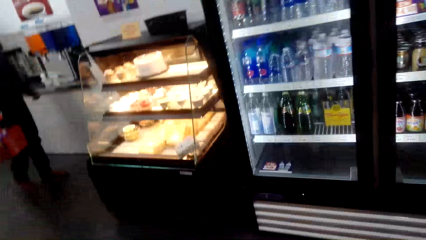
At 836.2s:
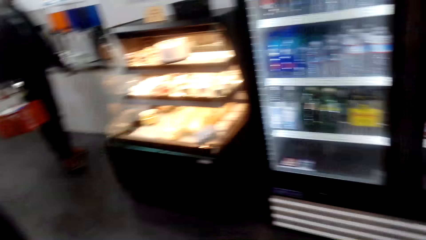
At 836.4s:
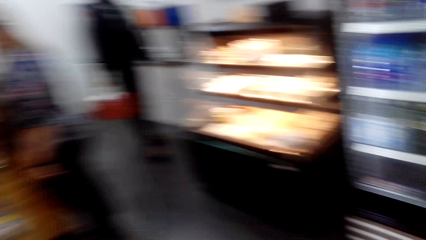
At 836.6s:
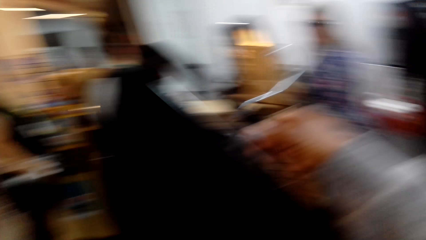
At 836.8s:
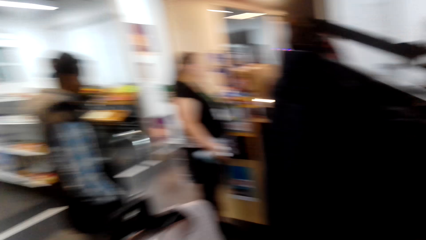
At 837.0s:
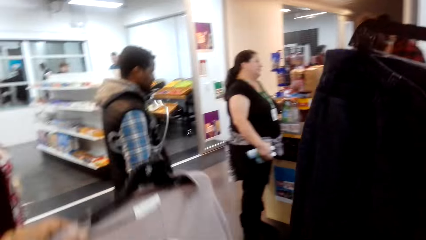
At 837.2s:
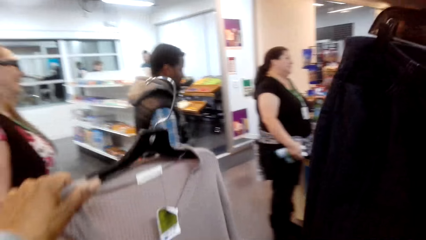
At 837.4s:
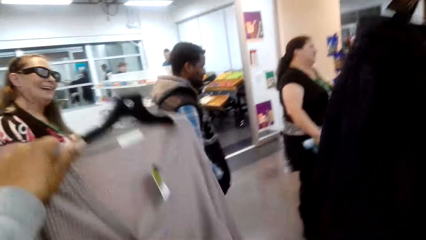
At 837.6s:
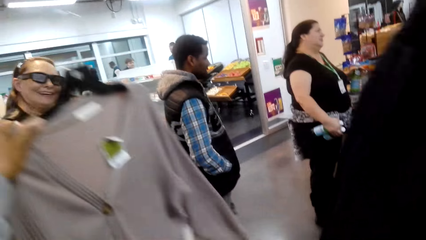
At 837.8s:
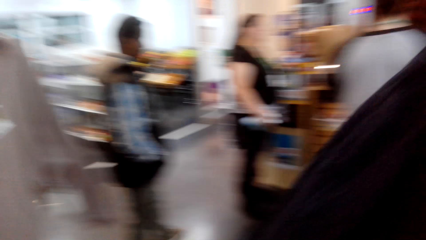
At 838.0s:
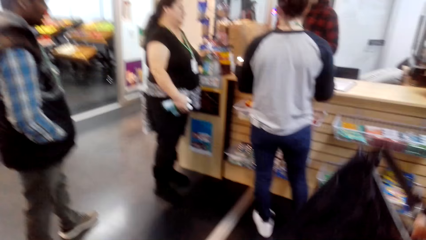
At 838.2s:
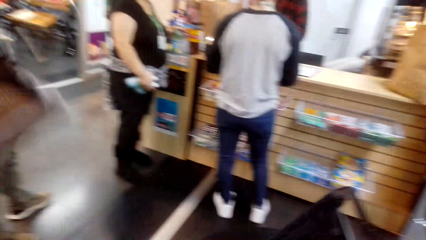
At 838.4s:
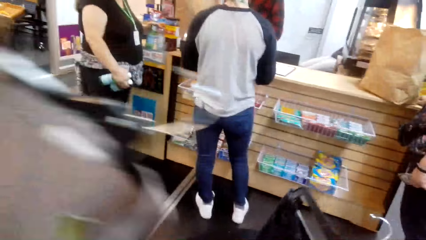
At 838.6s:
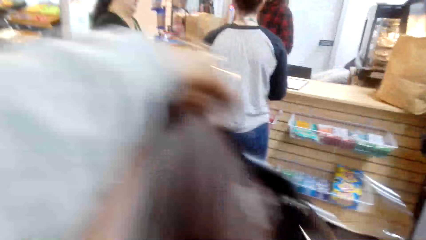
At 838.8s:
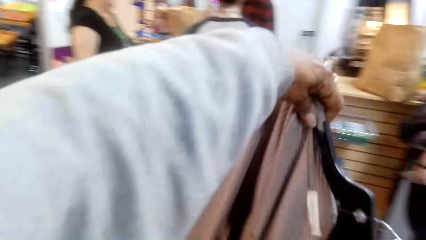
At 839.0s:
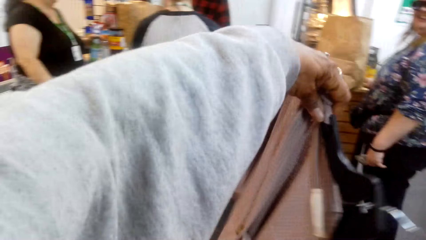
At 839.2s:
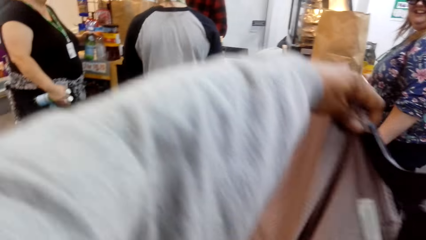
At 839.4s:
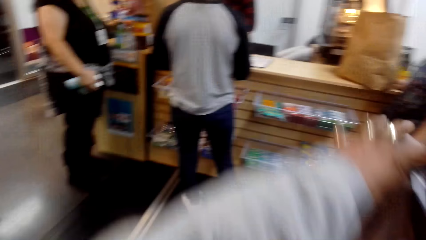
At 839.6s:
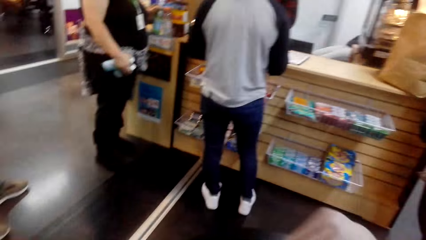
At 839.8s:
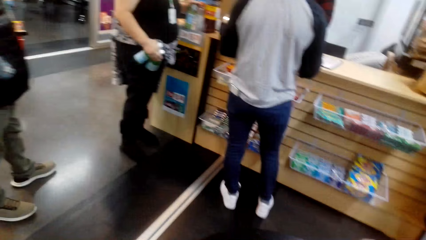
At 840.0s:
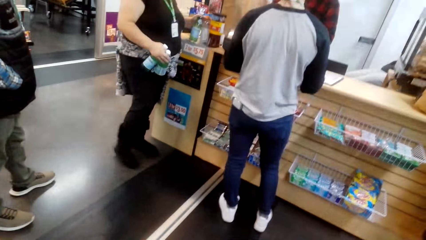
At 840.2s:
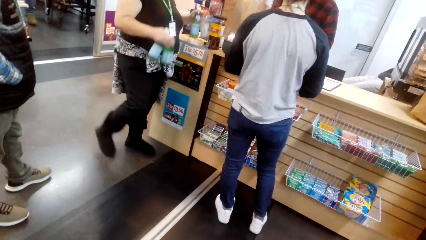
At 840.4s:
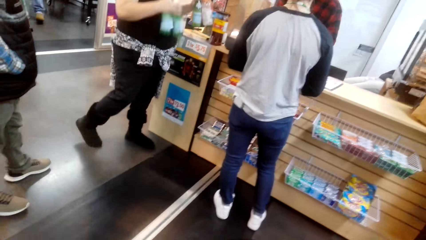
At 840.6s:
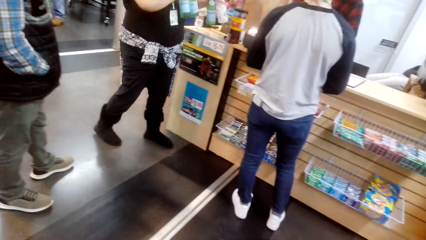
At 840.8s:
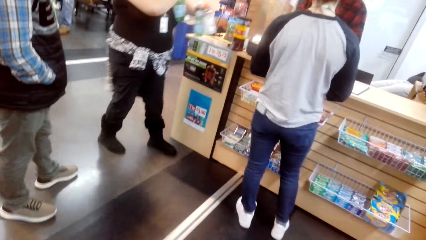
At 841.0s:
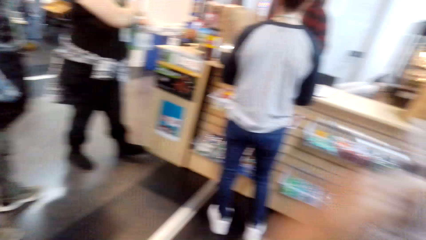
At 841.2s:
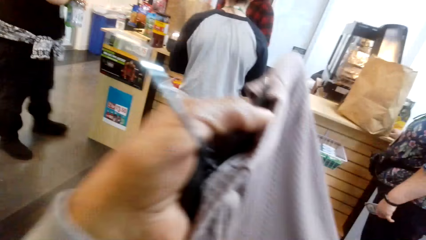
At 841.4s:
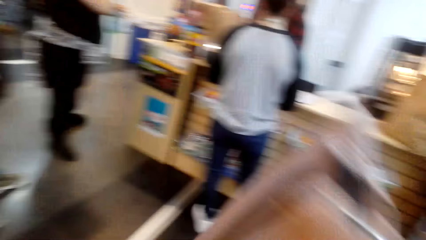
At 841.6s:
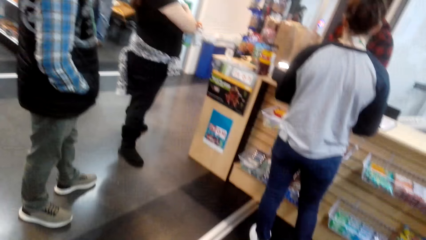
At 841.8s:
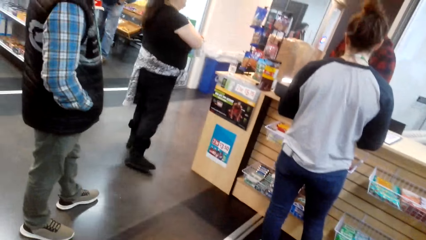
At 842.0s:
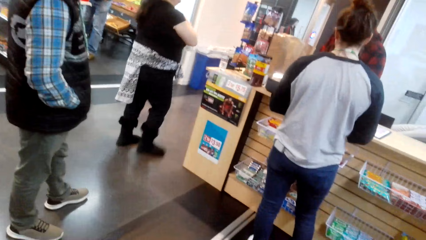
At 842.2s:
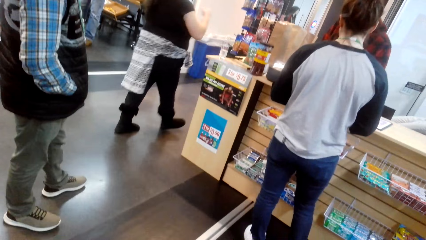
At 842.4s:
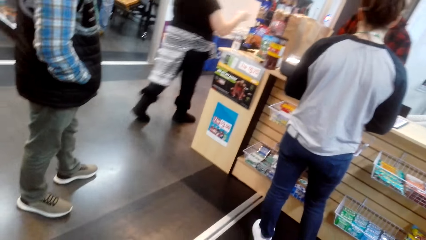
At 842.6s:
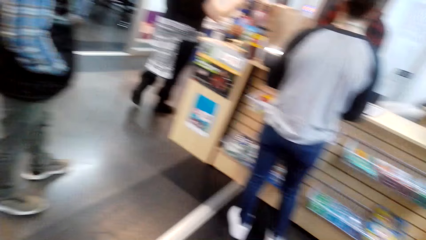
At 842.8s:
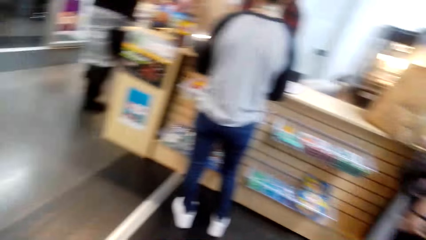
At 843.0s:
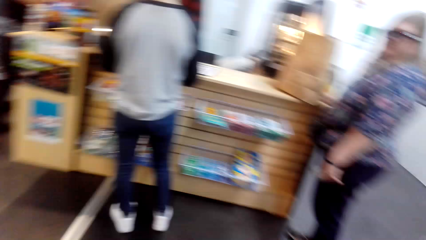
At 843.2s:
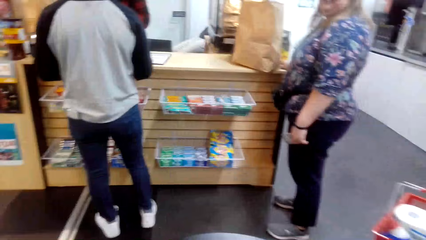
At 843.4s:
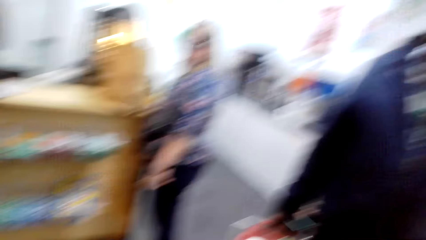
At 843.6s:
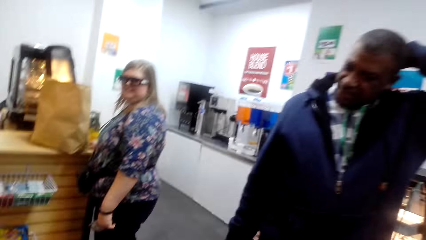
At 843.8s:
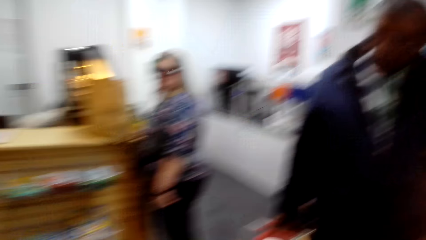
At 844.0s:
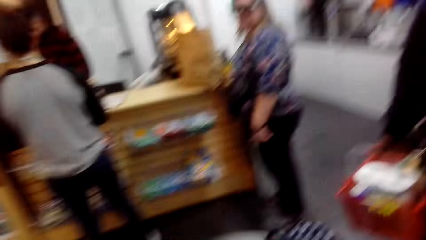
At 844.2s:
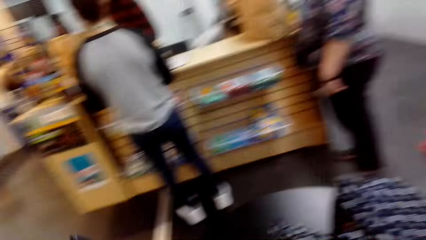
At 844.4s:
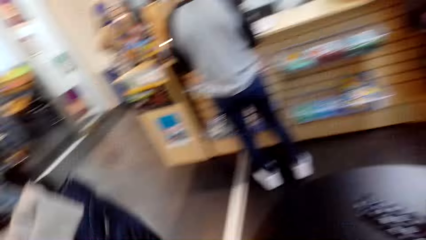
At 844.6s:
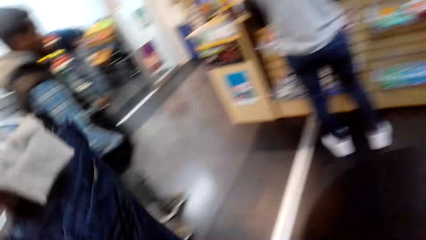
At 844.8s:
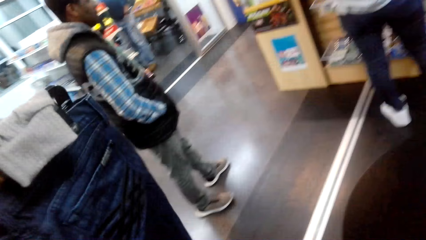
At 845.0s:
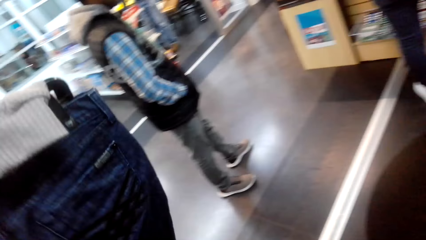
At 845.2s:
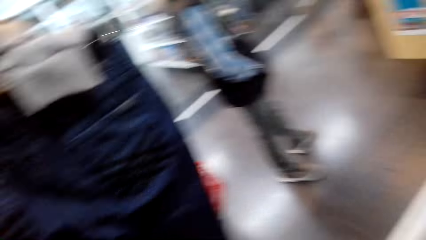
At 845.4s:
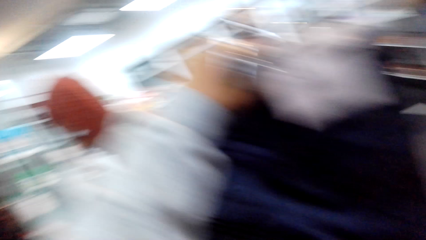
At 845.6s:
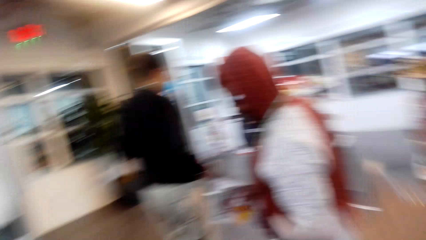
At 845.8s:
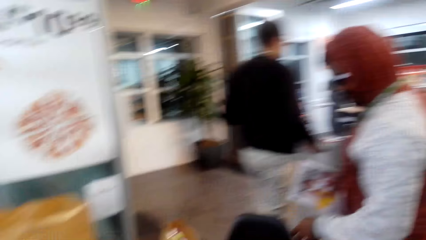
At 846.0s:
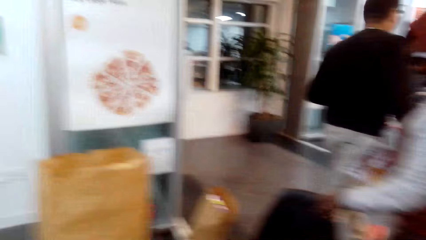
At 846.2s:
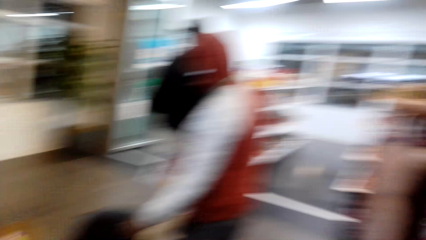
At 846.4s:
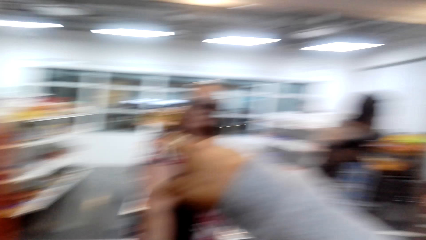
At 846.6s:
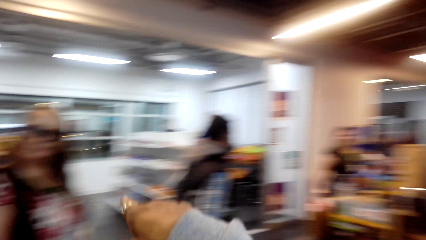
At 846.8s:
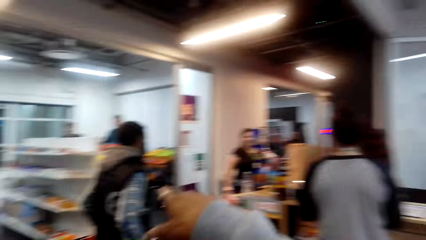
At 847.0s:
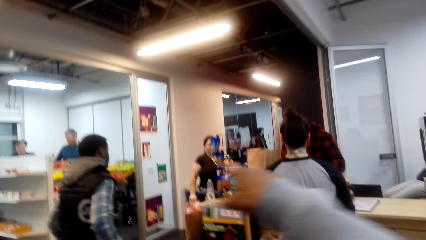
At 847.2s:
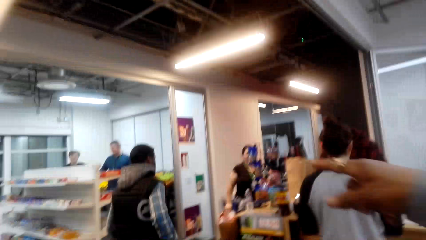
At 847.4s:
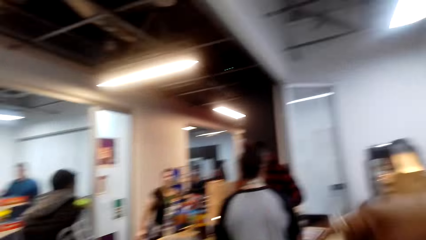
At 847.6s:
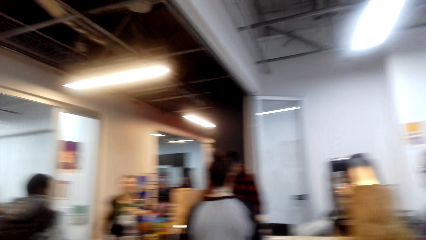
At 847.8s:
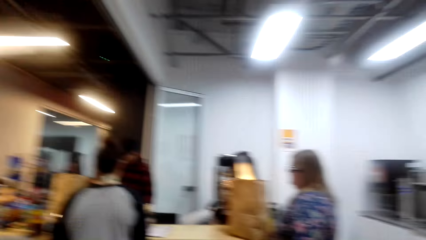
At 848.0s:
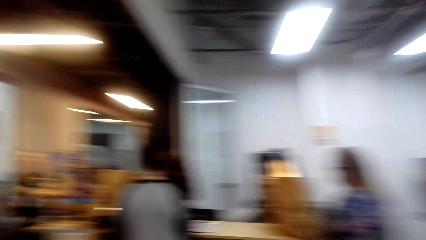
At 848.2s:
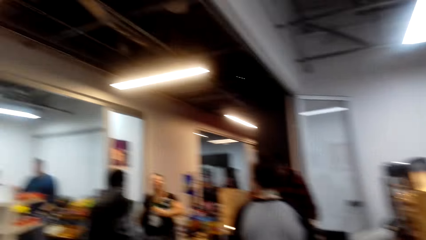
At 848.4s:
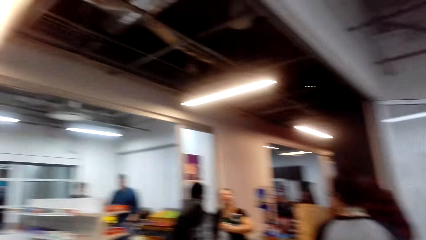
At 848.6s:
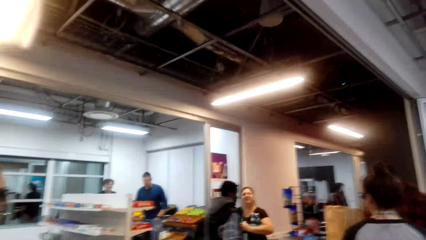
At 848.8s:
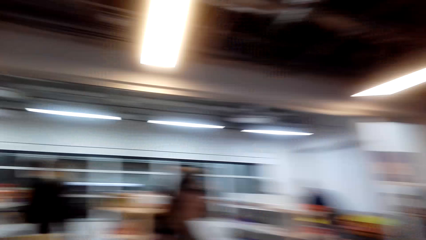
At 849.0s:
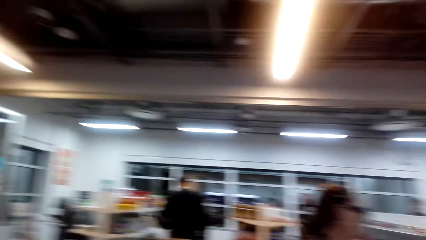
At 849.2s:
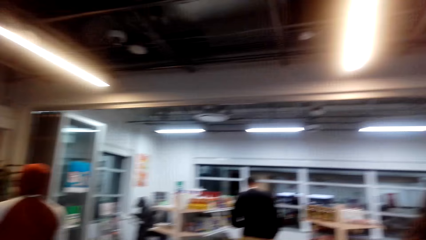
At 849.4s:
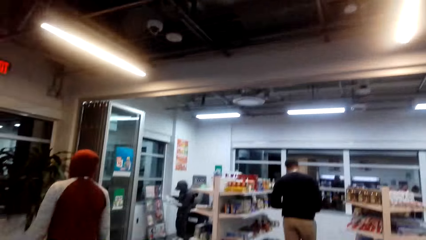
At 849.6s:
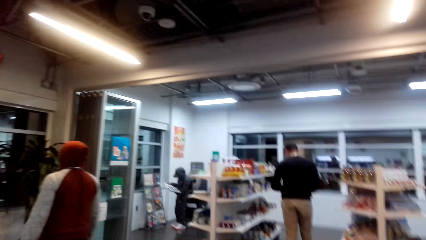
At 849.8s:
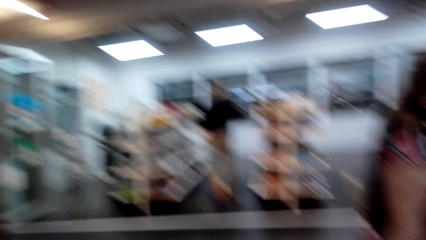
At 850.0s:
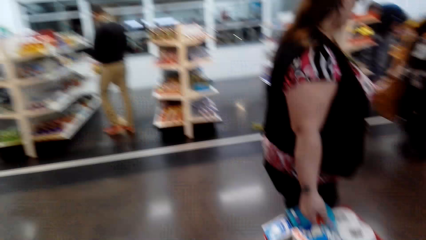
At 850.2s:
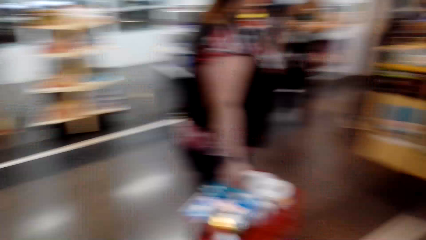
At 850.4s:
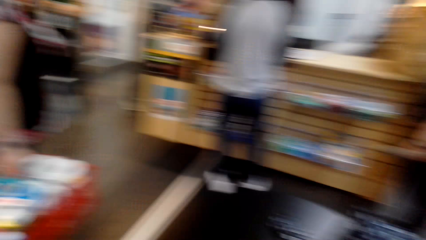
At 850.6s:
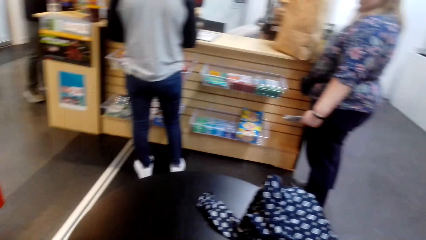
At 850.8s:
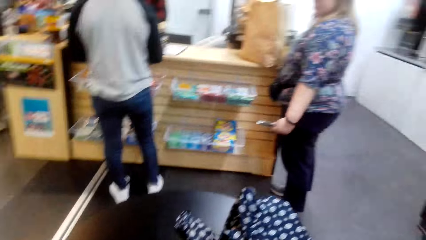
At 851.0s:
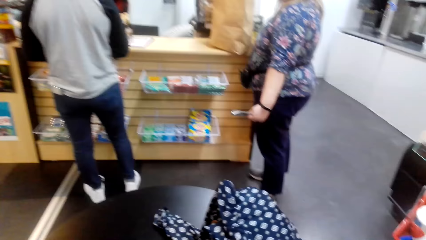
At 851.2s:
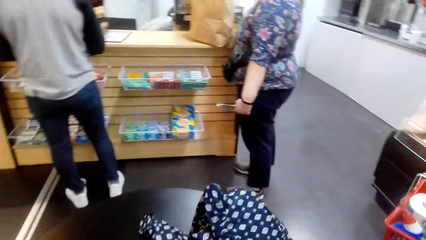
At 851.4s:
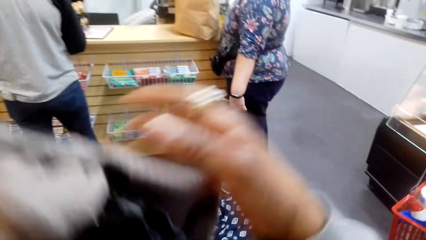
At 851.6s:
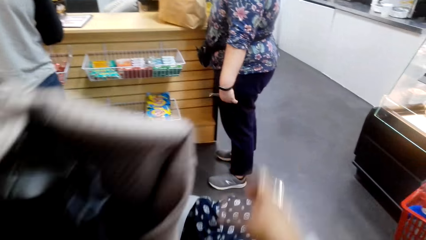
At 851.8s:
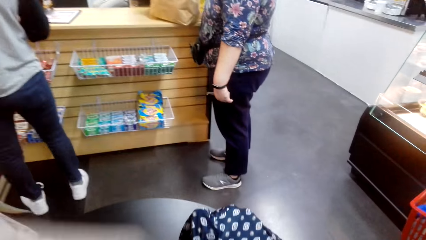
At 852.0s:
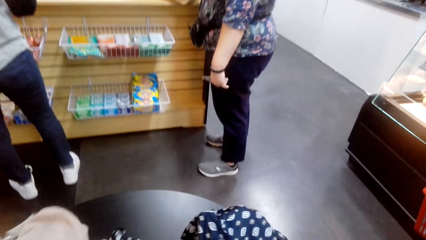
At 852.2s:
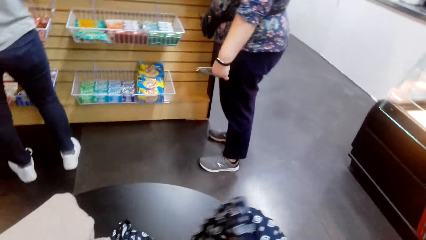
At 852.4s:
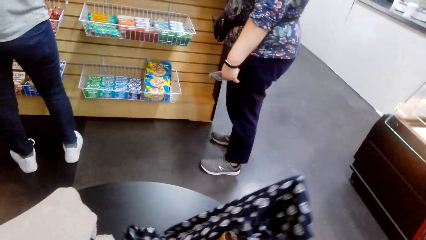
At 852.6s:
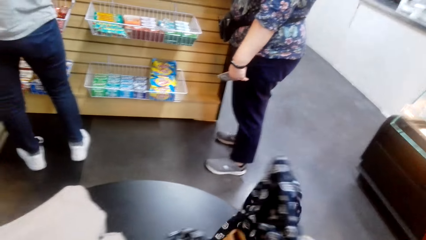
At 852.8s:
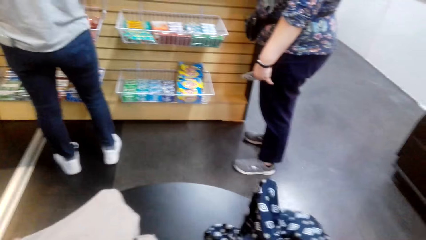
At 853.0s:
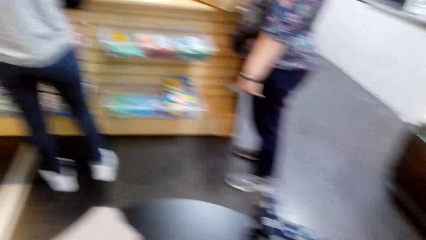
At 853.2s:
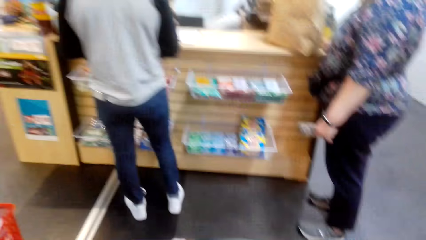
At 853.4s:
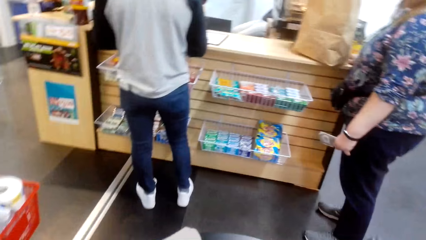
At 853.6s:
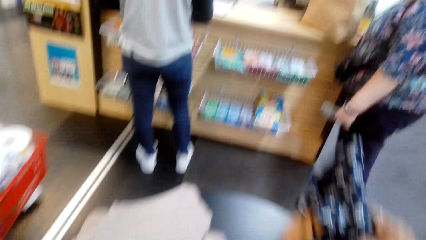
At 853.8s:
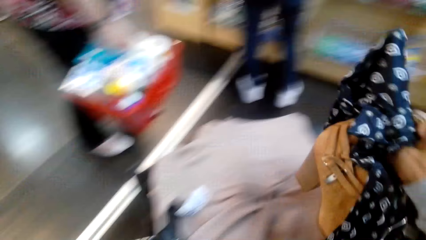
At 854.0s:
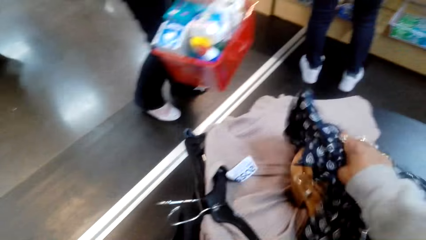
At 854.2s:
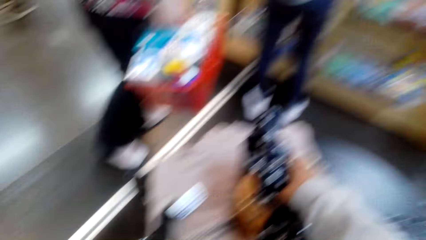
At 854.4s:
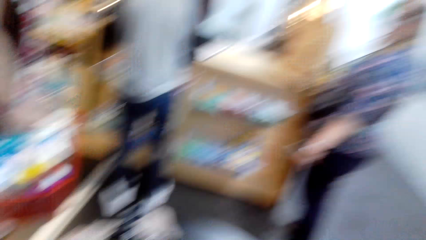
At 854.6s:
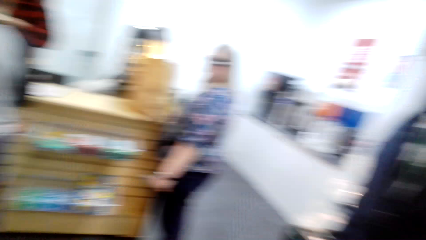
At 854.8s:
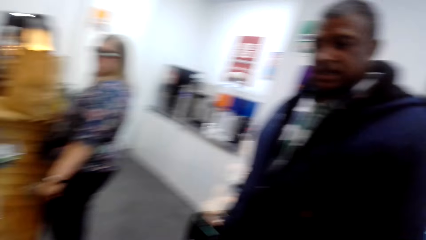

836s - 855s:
The camera wearer lifts up a cloth. They put the top on the table. They look around. They lift the jeans. They point with a finger. They put the jeans on the table. They check clothes on the table. They hold the dress.
